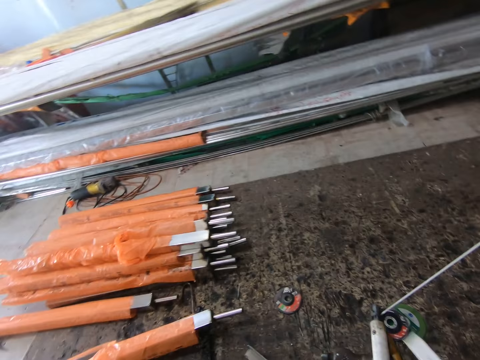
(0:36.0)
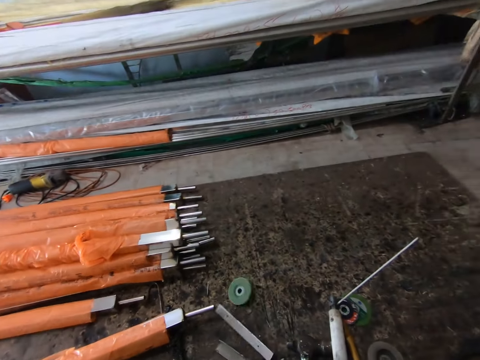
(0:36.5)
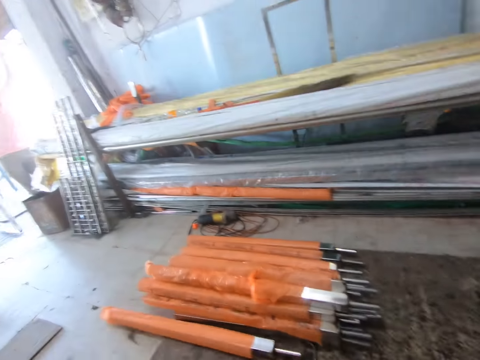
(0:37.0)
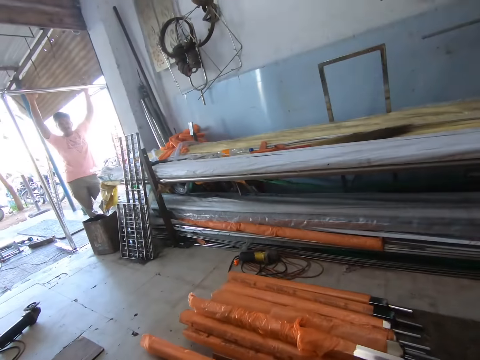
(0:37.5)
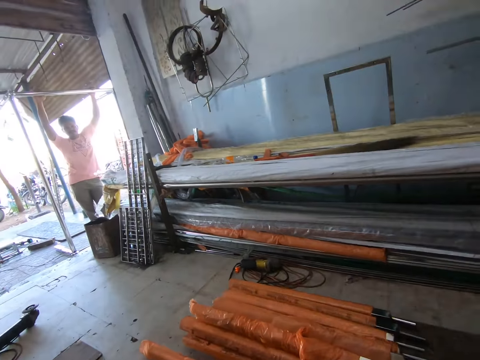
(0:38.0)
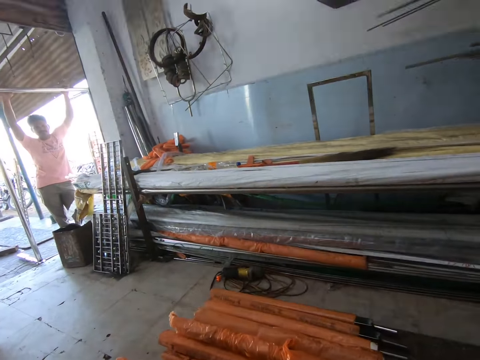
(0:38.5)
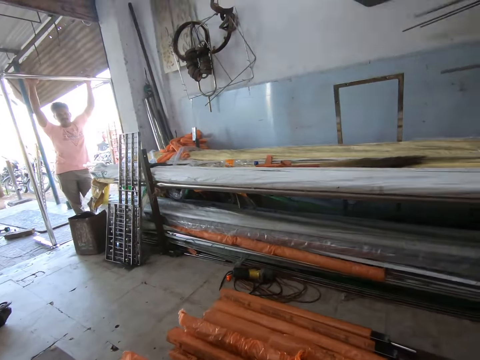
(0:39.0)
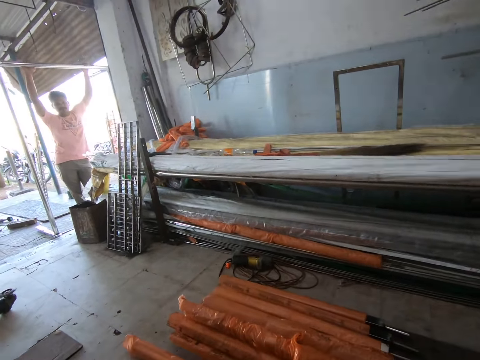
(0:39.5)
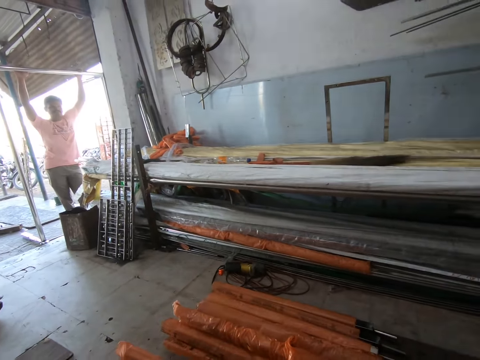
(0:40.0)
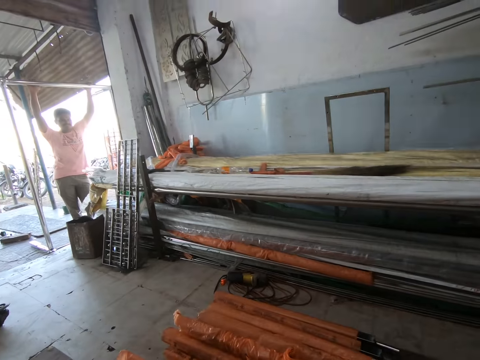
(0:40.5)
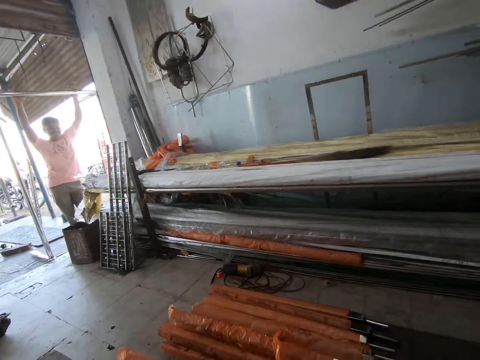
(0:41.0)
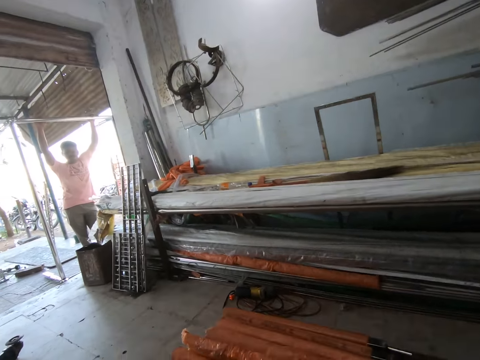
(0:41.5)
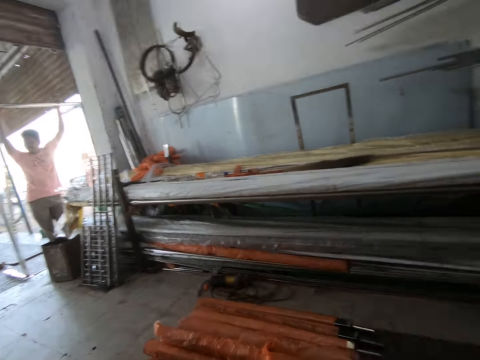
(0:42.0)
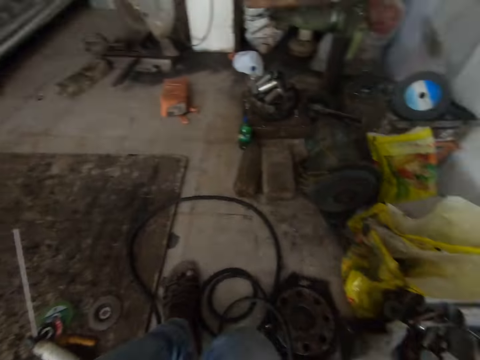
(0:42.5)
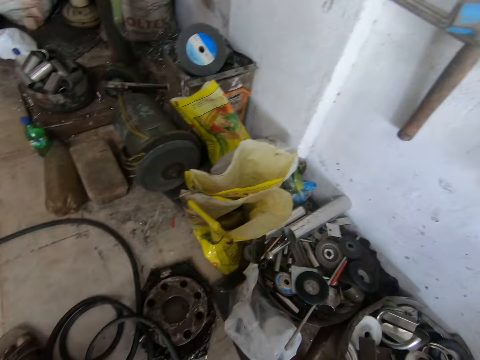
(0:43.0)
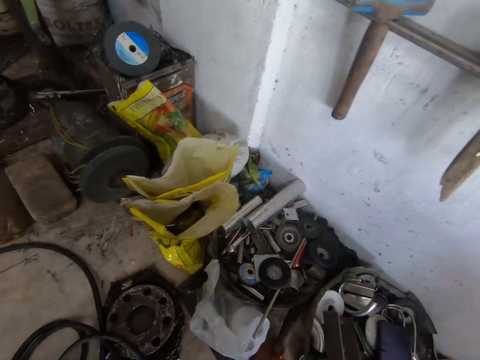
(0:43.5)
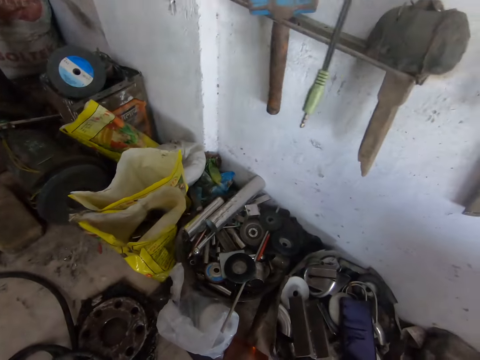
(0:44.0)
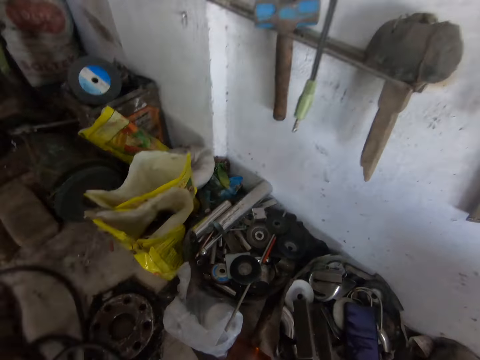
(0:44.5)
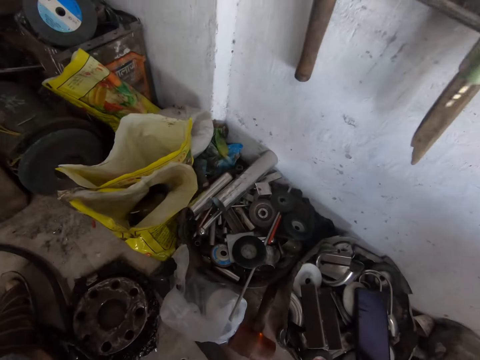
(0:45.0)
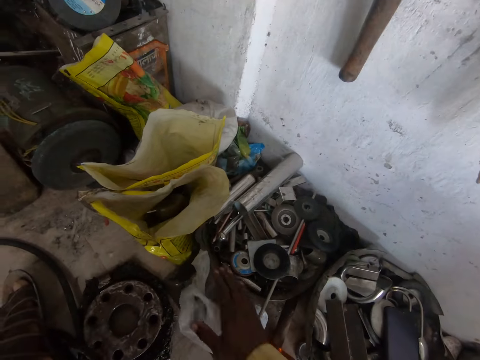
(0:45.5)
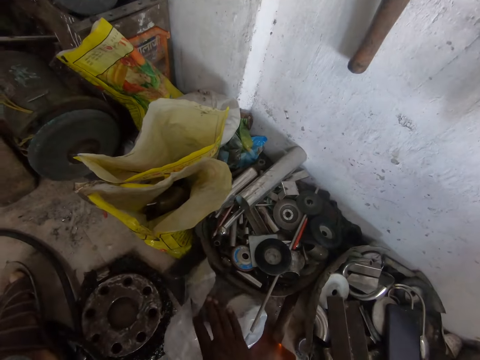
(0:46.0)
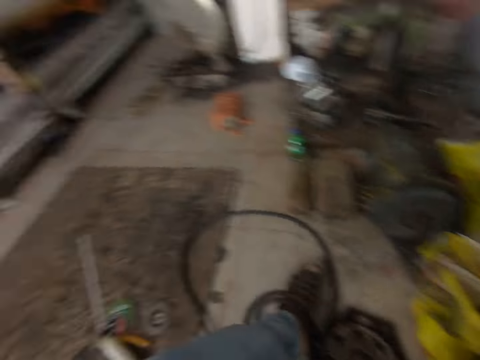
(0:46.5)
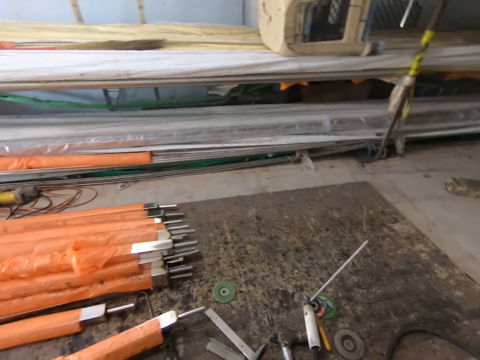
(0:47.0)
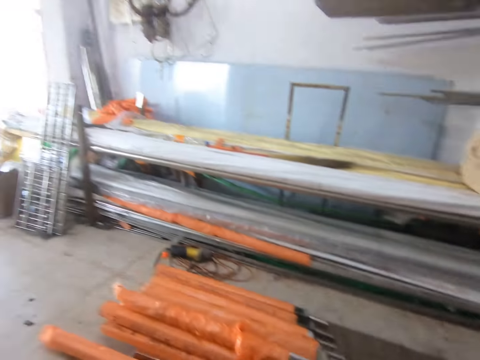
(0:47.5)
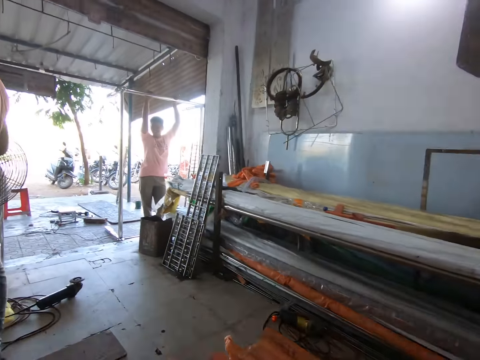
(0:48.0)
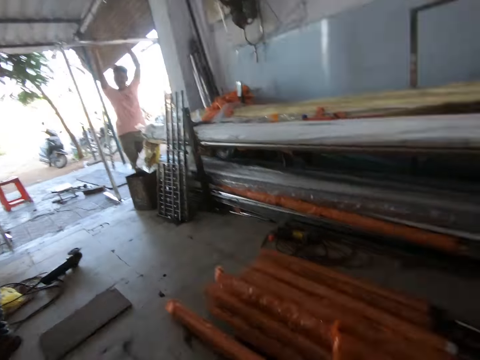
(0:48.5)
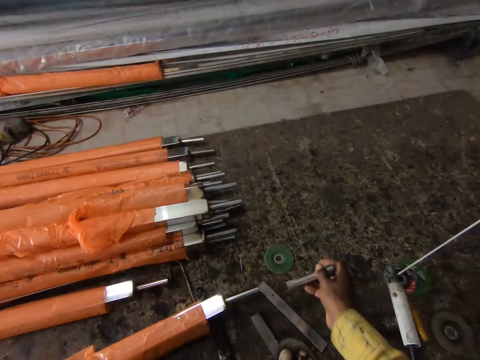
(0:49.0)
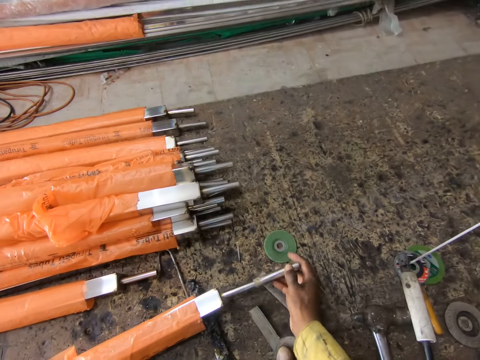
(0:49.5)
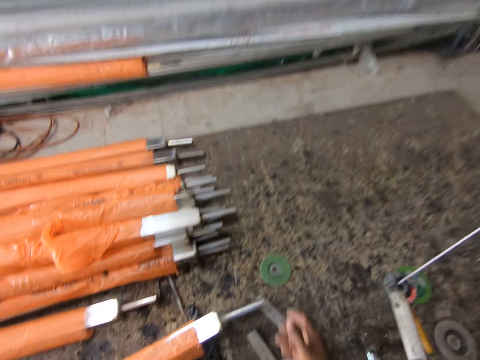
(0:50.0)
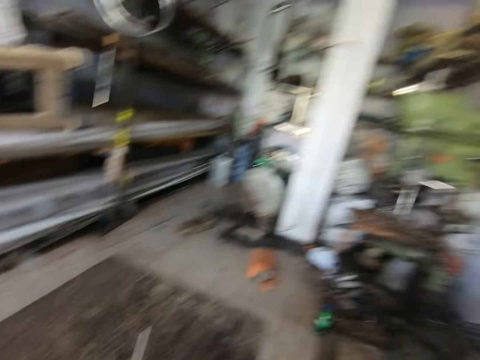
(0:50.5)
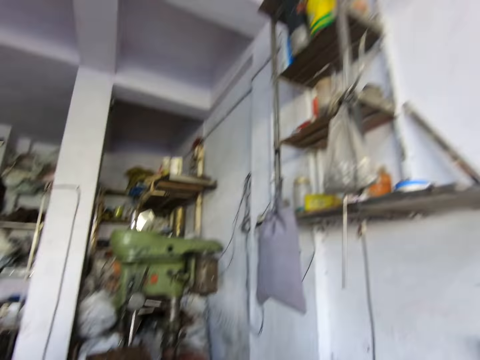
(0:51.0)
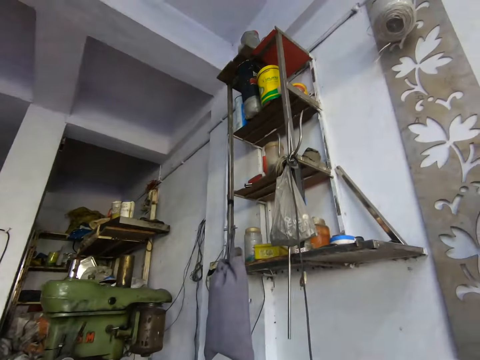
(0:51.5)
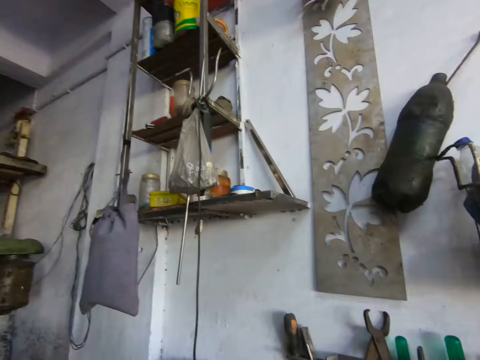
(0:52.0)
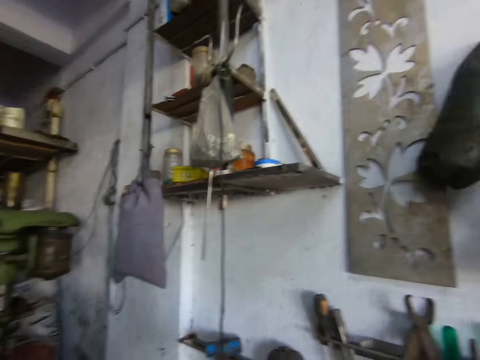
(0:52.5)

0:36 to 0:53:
The camera wearer puts a metal down. They look at a man. They interact with the man. They look around the workshop. They touch a nylon. They inspect a paper. They interact with the man. They put a pipe metal in the metal. They fix a metal piece on the metal. They look around the workshop.

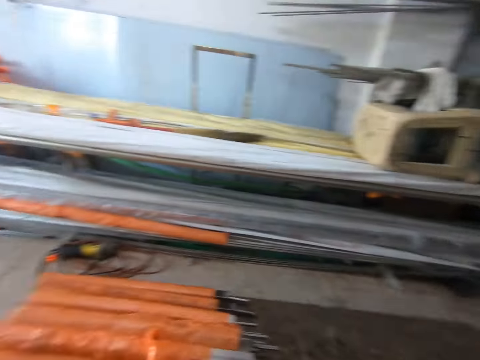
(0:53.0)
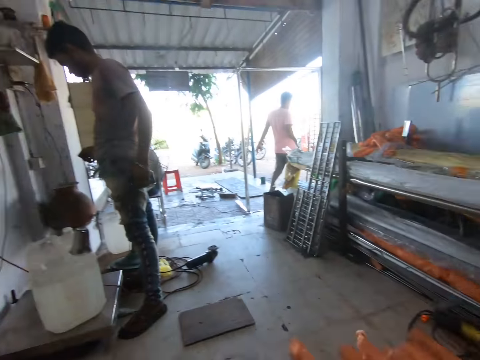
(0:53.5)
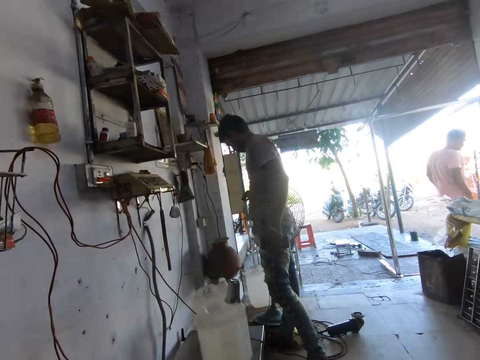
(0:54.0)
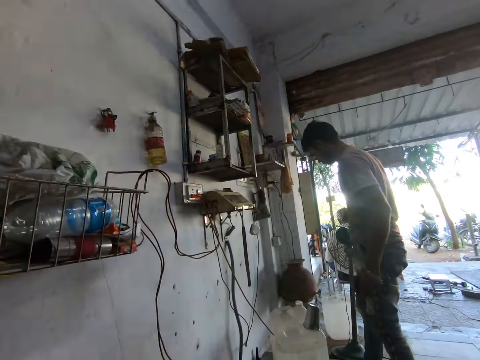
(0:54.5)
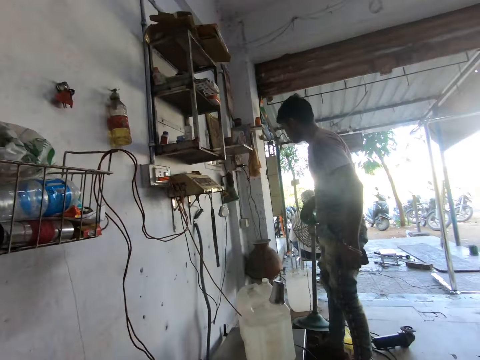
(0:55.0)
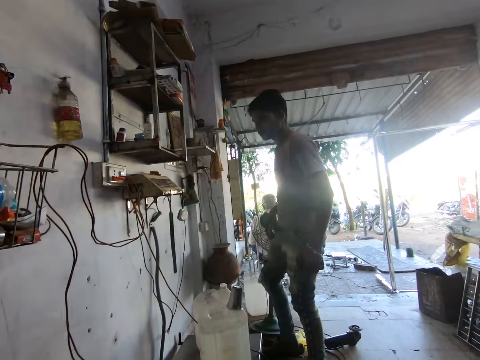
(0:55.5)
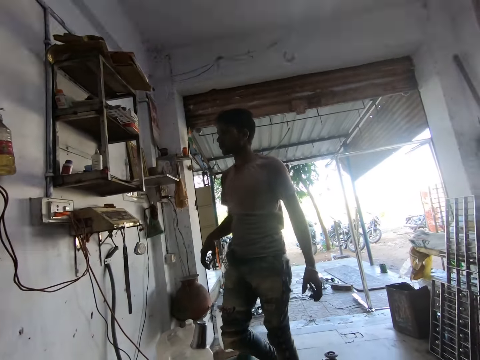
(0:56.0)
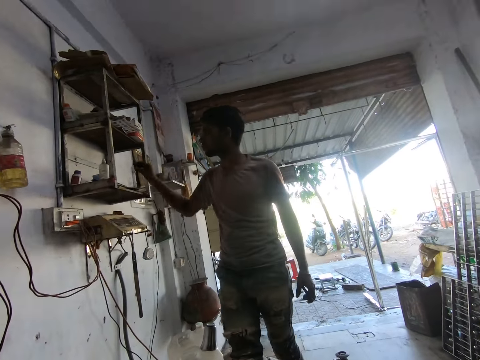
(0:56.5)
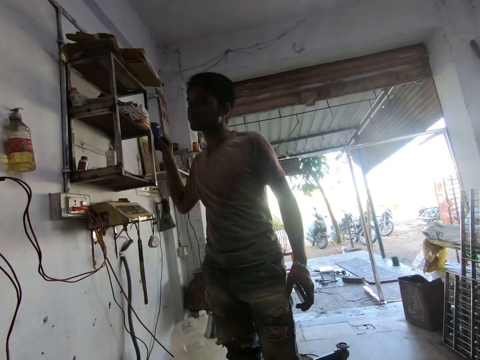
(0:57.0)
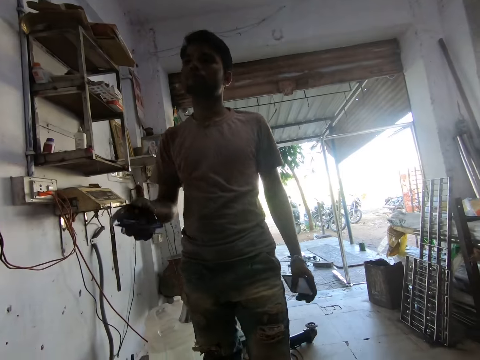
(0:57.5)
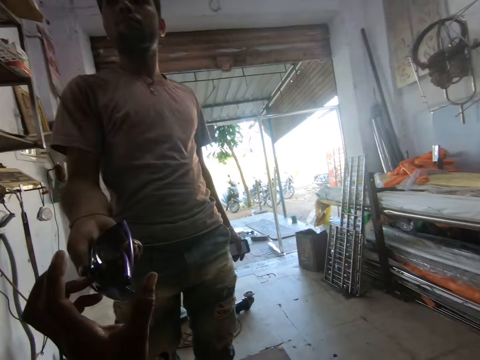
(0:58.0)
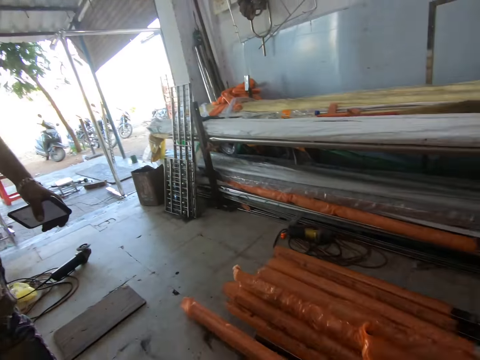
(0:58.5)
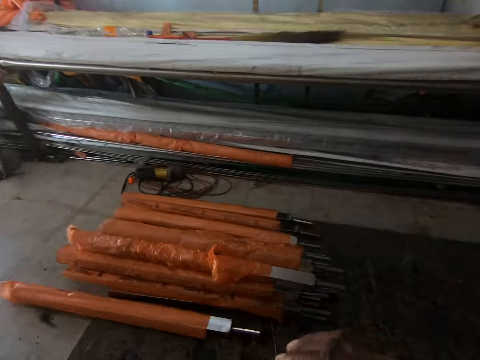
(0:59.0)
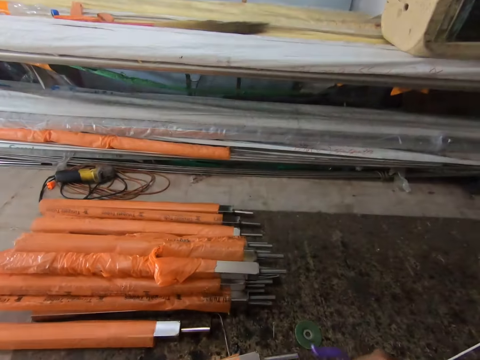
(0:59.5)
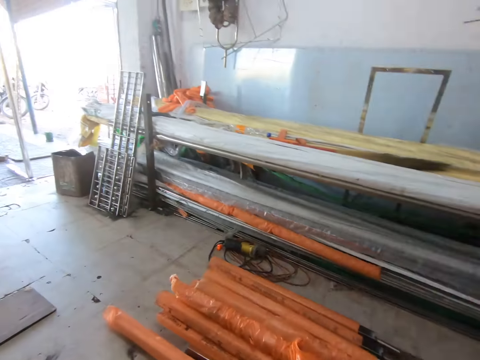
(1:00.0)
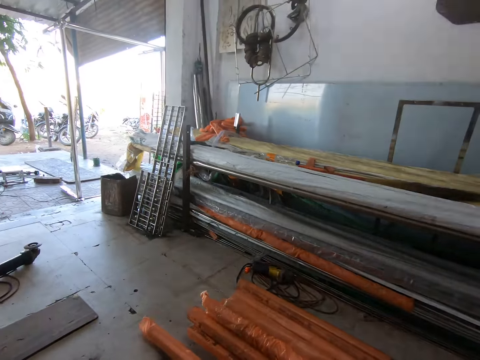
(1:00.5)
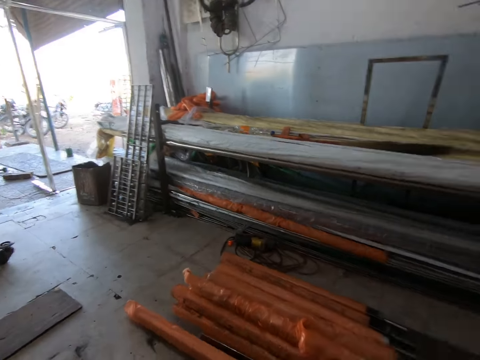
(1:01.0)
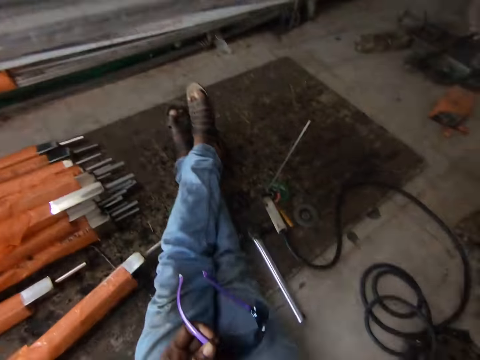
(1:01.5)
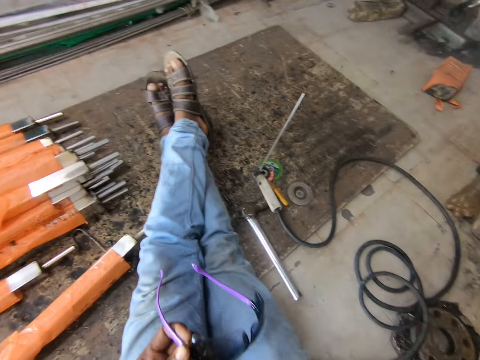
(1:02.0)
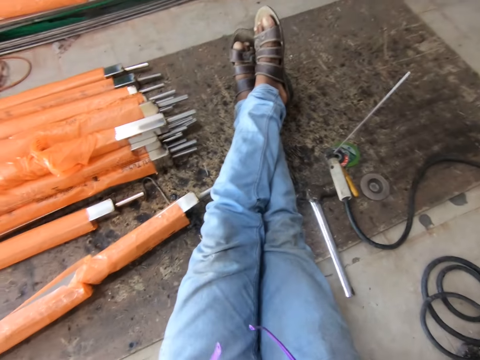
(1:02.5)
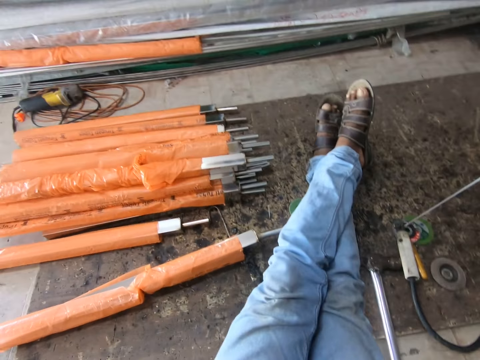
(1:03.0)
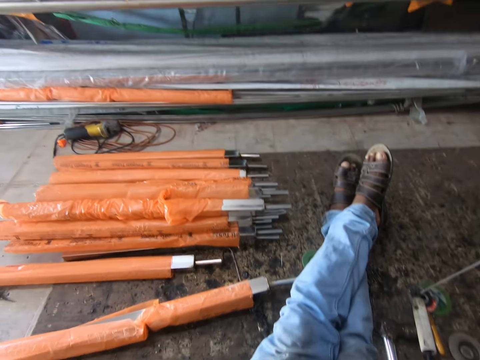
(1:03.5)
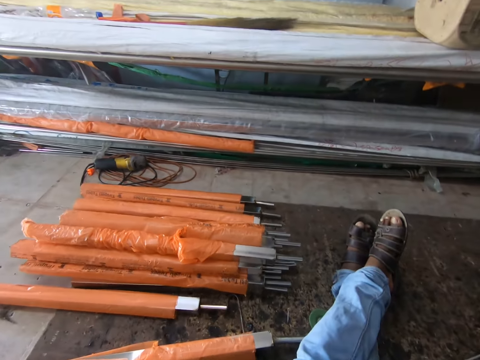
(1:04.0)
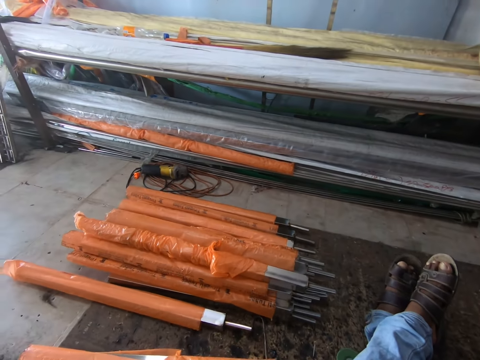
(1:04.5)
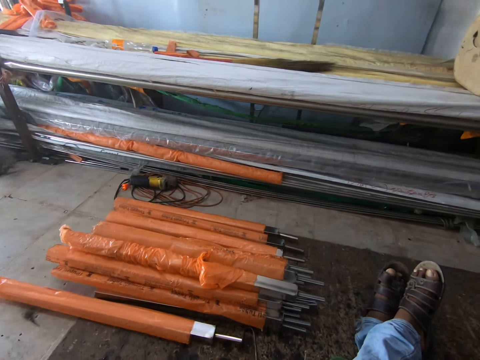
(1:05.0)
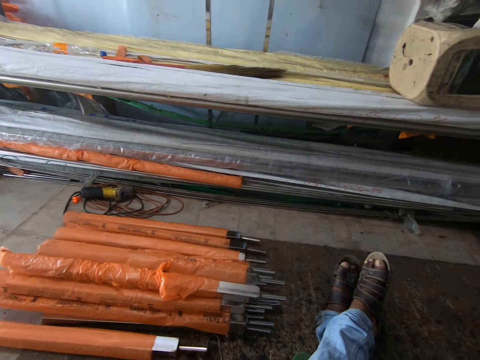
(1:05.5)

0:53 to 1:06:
The camera wearer interacts with a man. The man picks up sunglasses or eyeglasses, walks around the workshop, and hands the camera wearer the sunglasses. The camera wearer looks around the workshop. They hold the eyeglasses. They look around.
